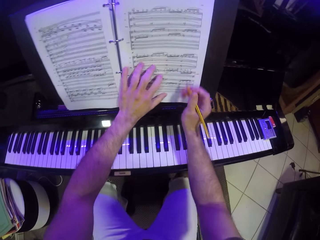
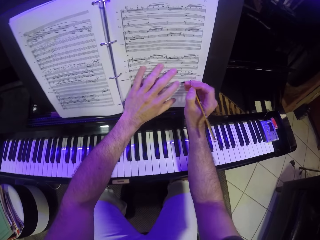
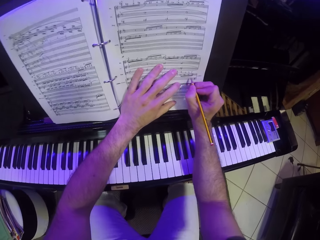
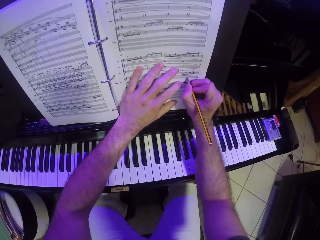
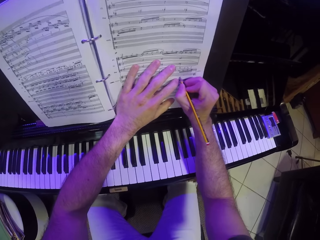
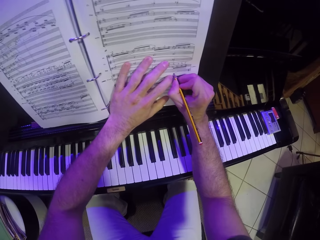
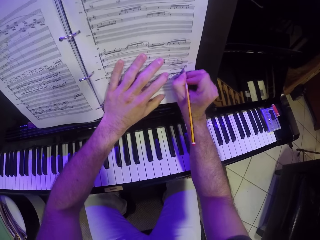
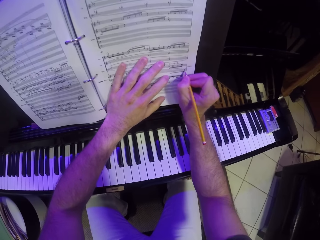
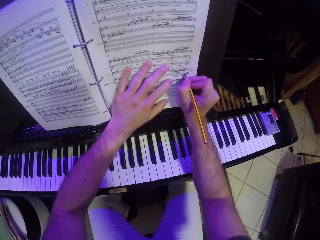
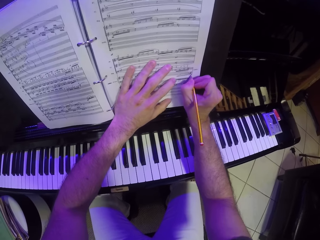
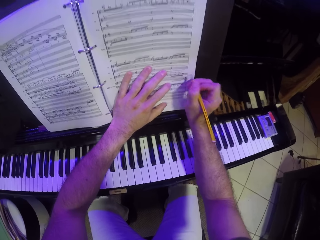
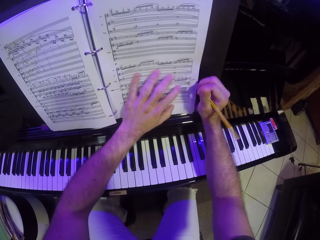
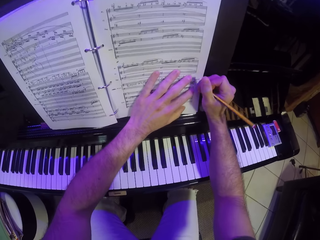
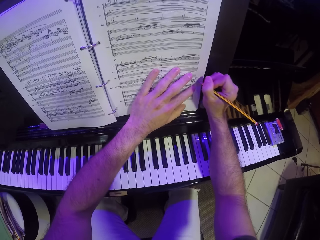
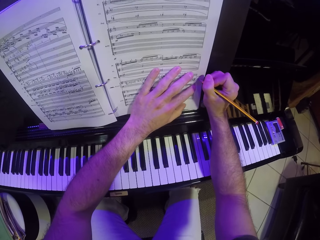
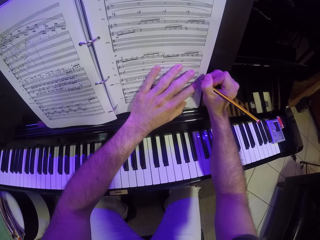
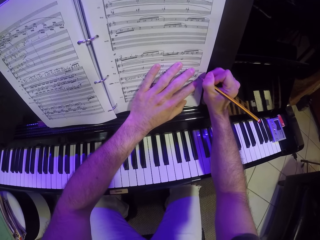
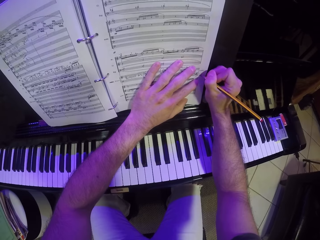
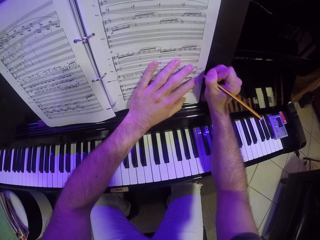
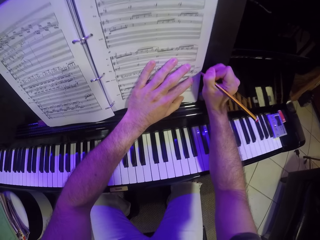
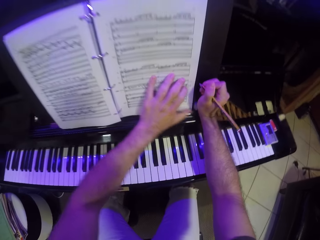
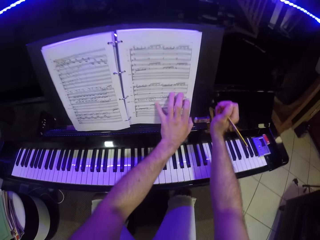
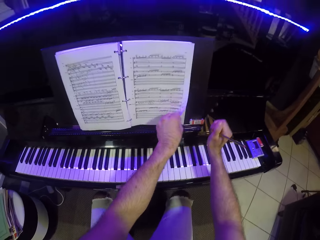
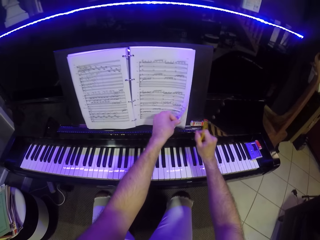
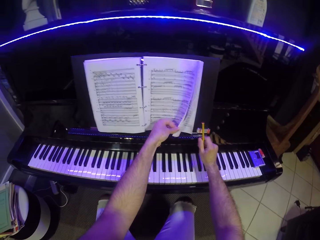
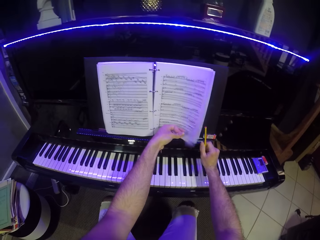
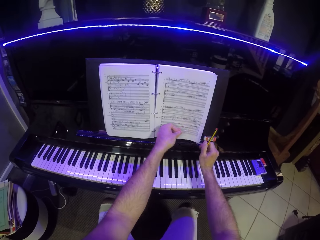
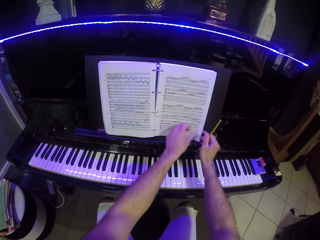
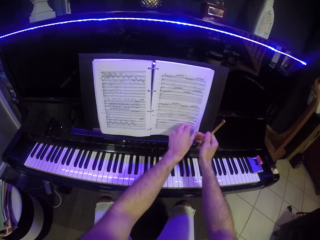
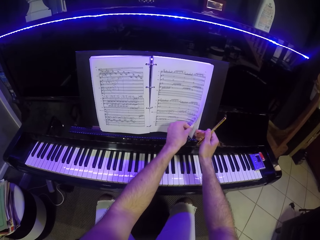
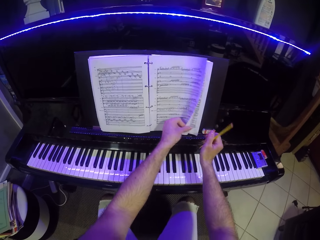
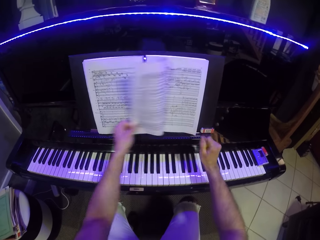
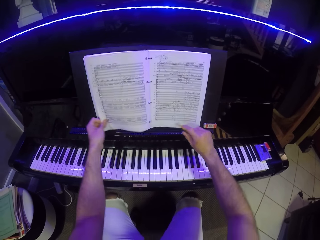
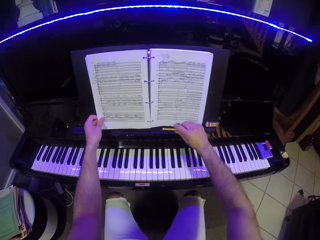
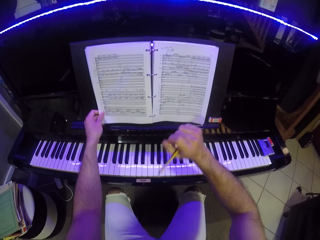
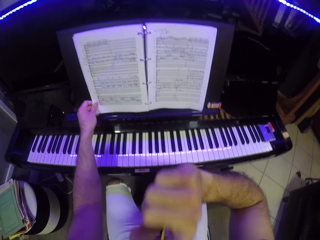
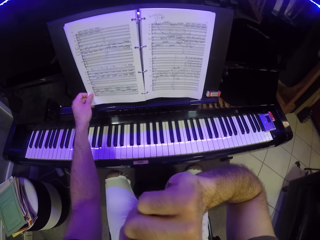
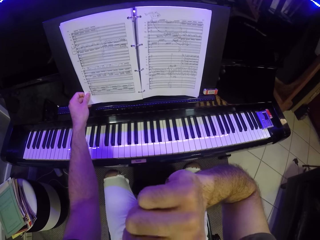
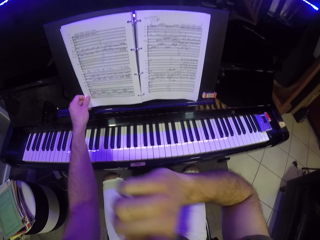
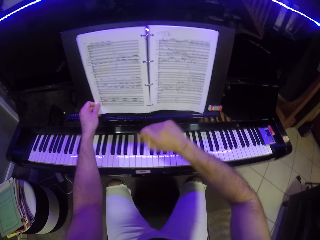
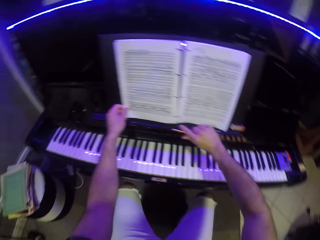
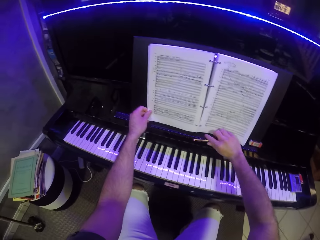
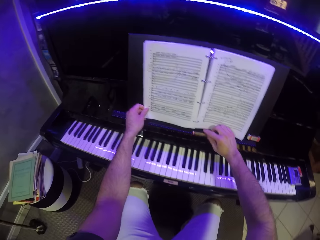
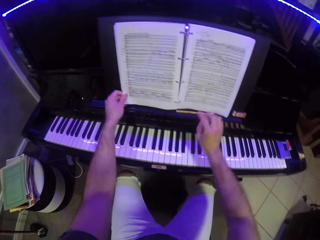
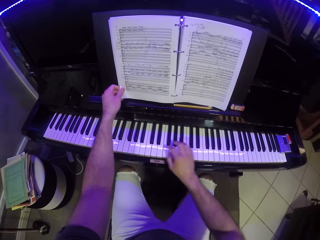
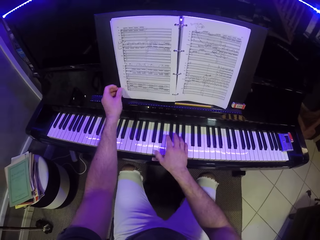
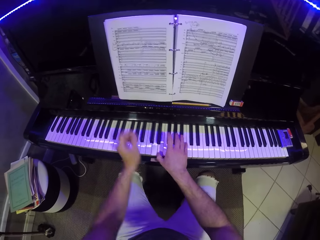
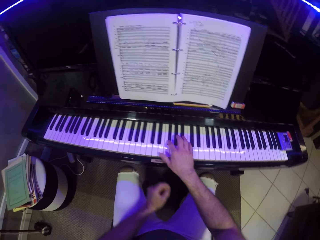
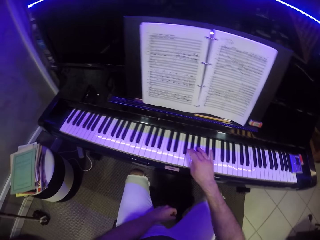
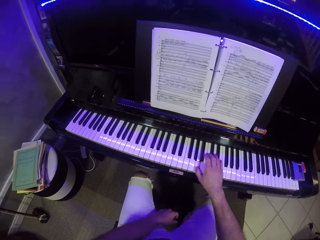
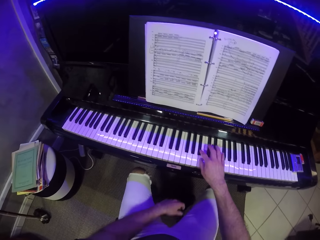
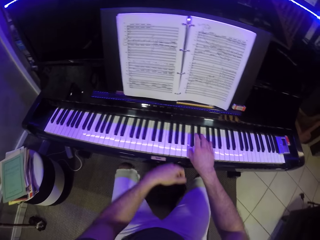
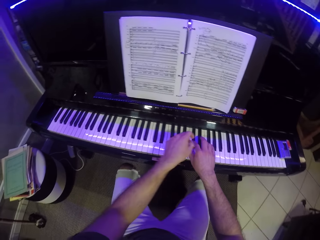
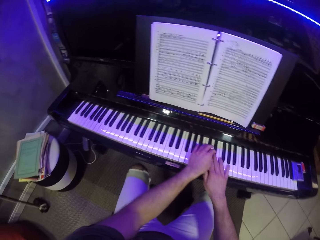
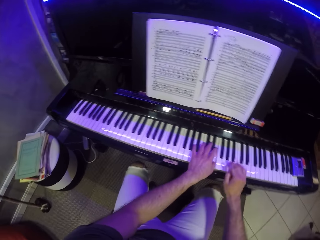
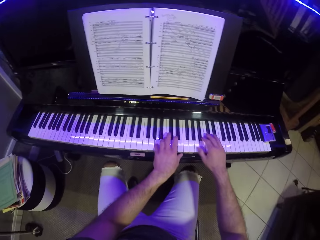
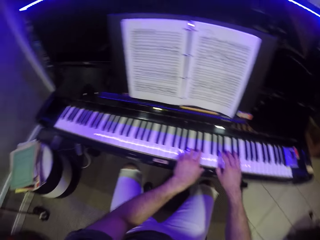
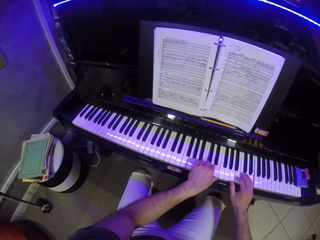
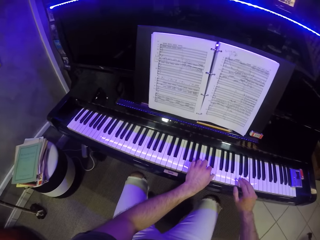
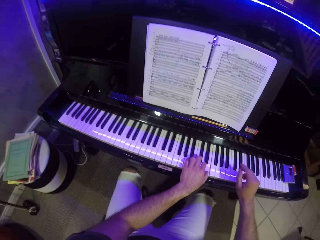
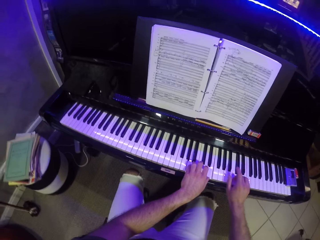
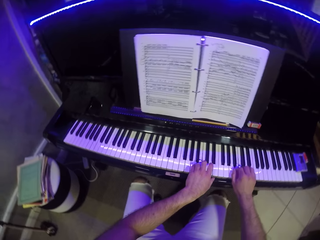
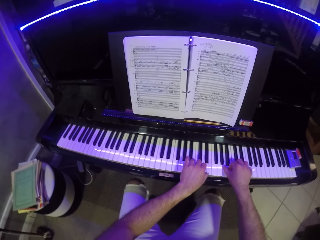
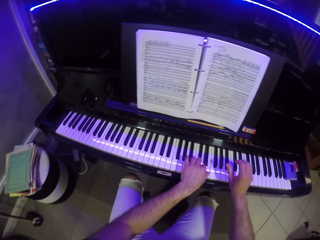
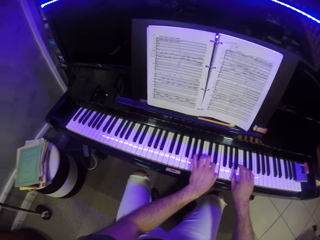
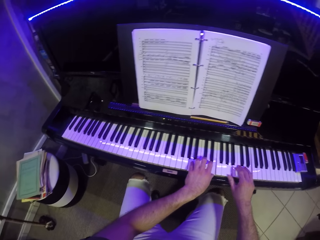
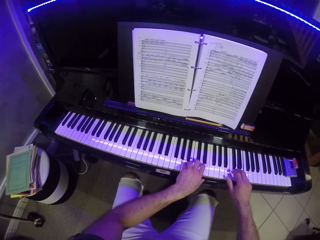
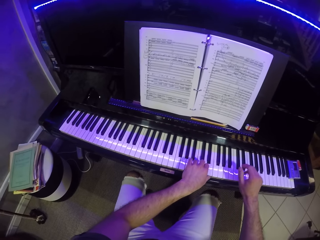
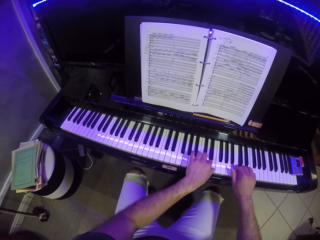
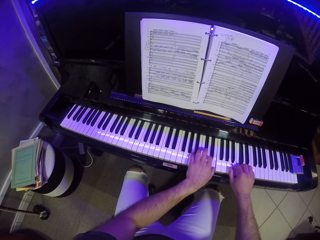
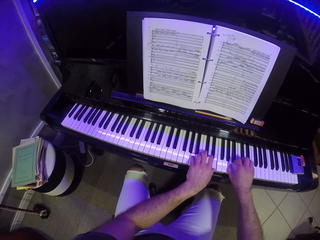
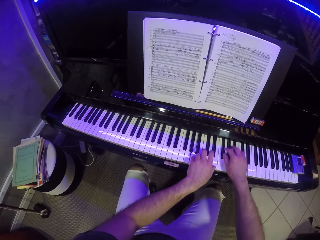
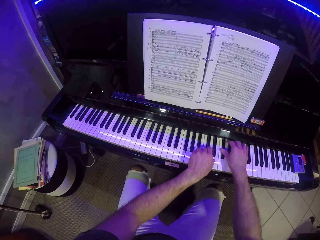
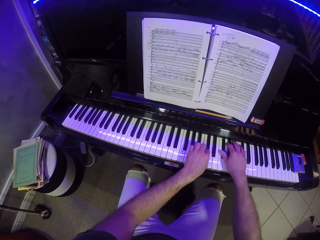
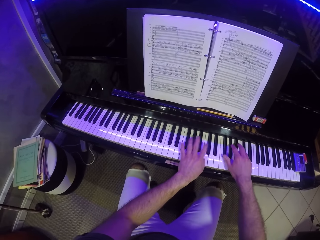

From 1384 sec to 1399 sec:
The camera wearer writes on the music sheet with the pencil with his right hand. He flips the music sheet on the piano with his left hand. He touches his face with his right hand. He drops the pencil on the piano with his right hand. He plays the piano with his right hand. He plays the piano with both hands.

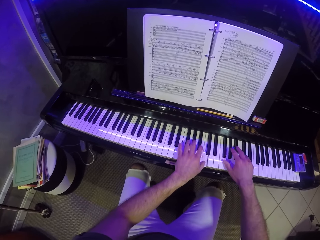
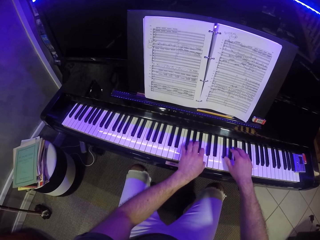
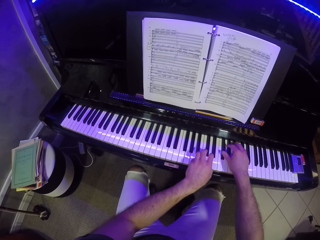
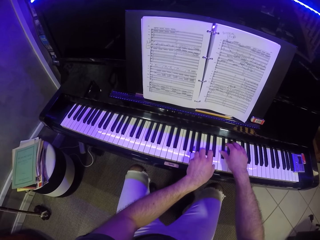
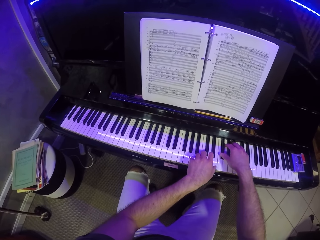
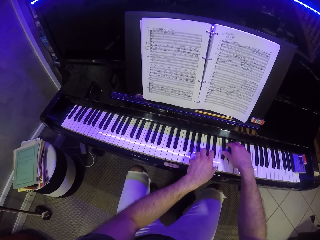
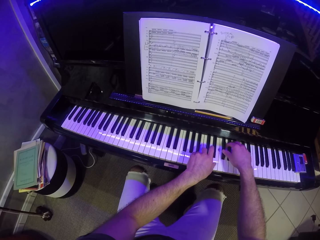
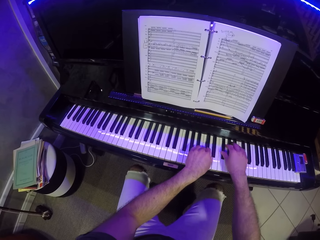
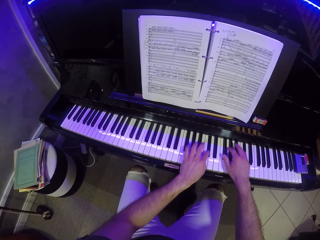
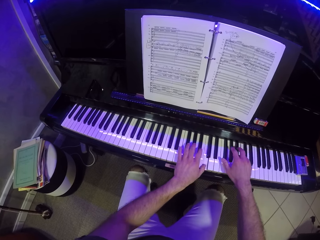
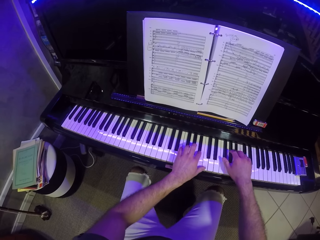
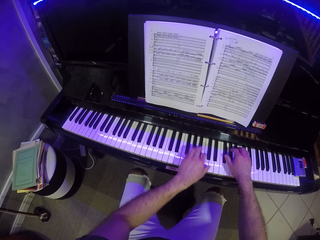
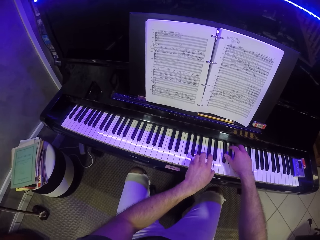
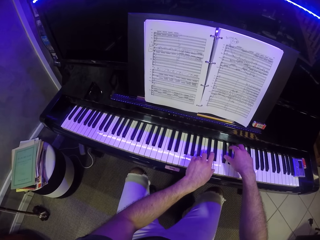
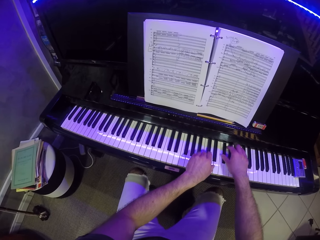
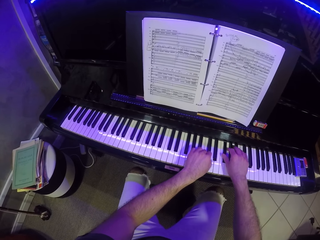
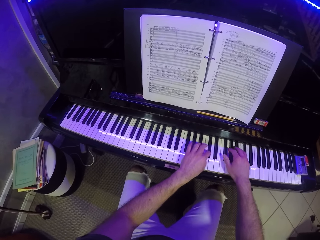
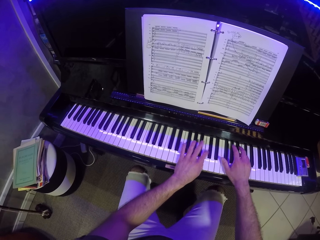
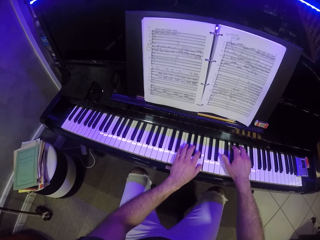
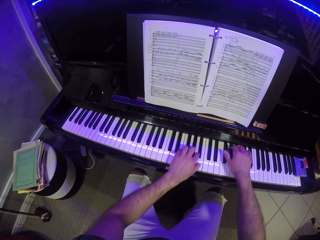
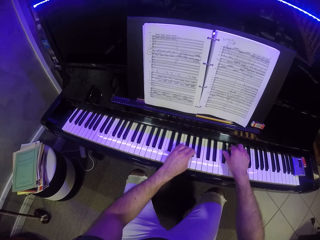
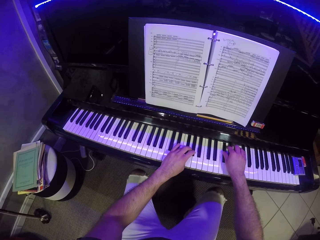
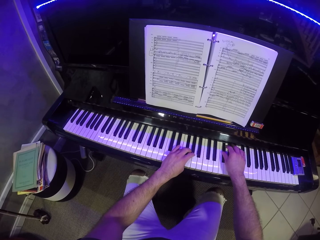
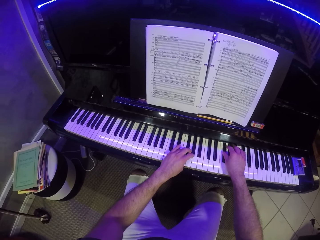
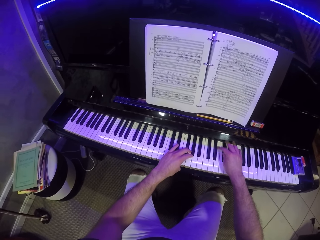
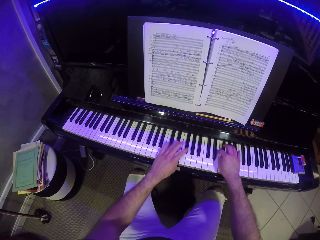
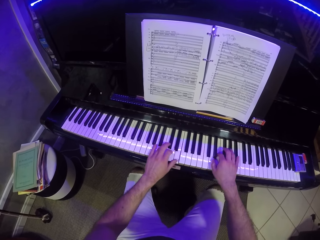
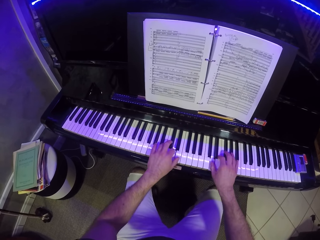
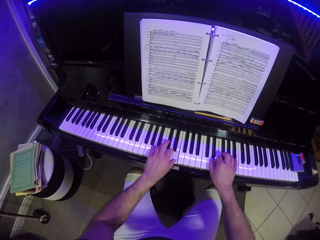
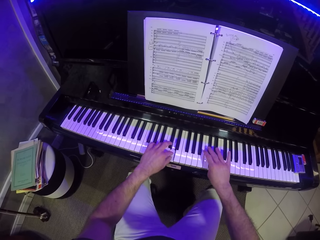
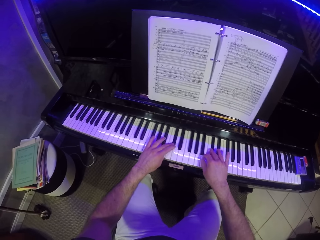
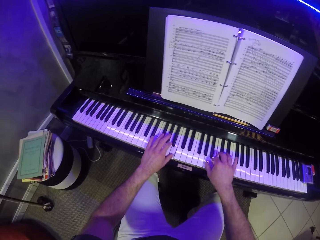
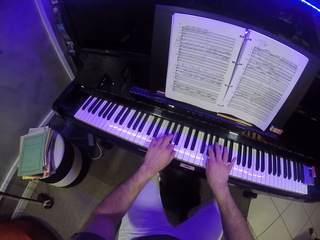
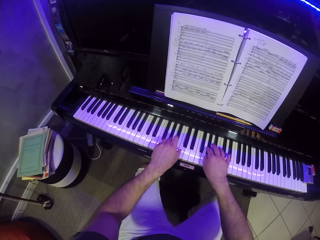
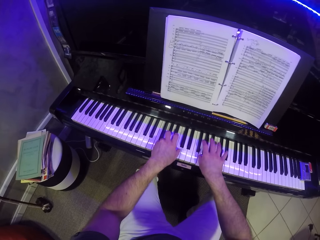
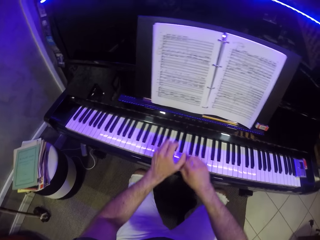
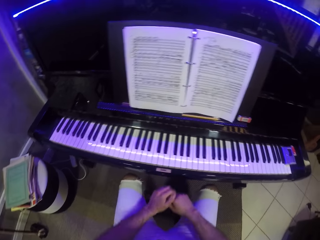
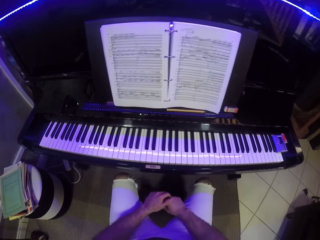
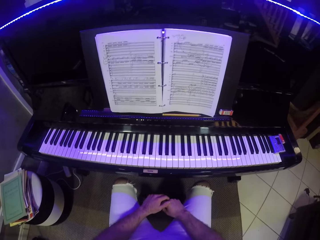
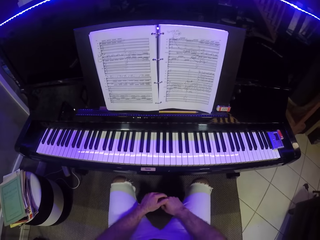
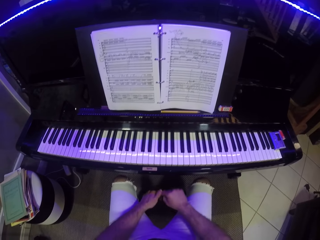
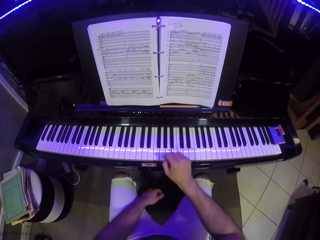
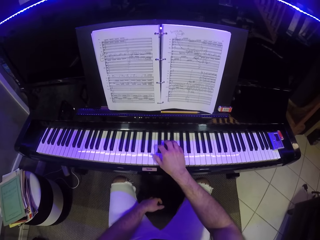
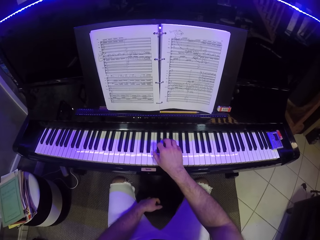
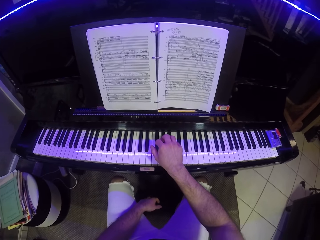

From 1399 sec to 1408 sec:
The camera wearer stares on the piano.
